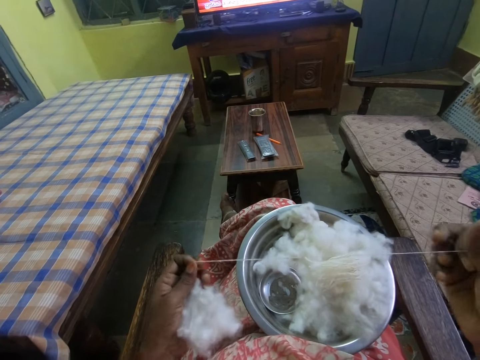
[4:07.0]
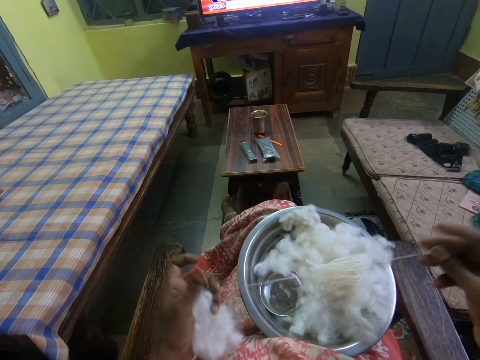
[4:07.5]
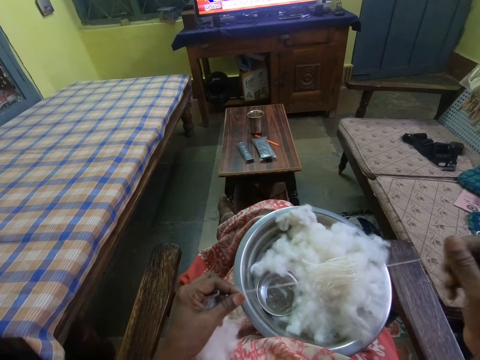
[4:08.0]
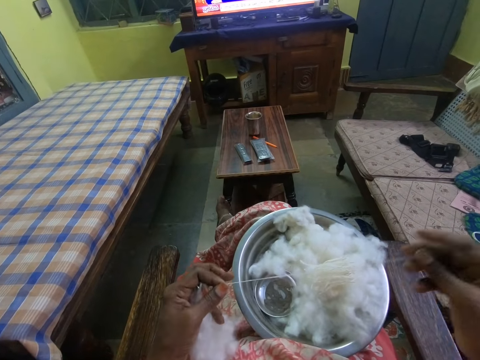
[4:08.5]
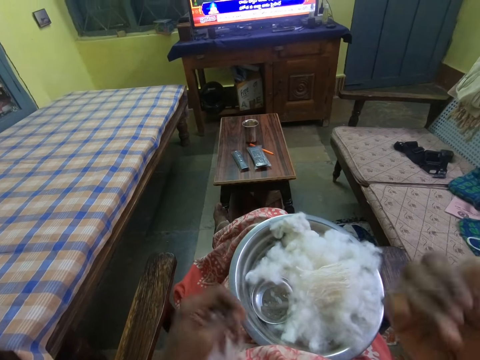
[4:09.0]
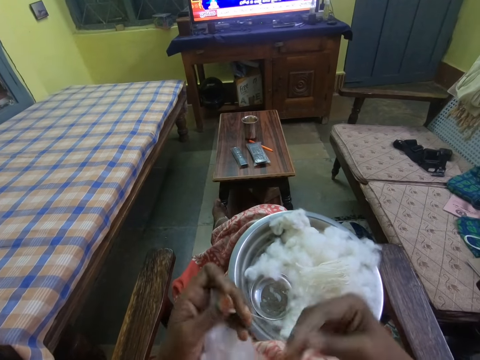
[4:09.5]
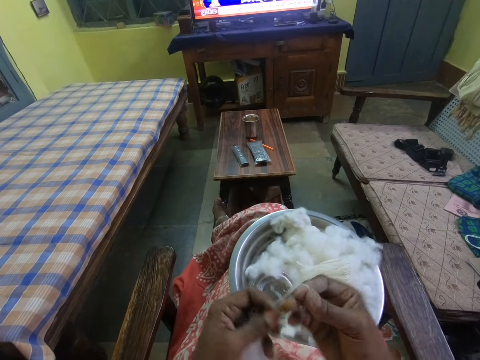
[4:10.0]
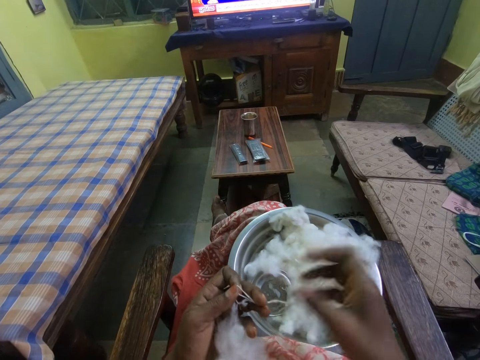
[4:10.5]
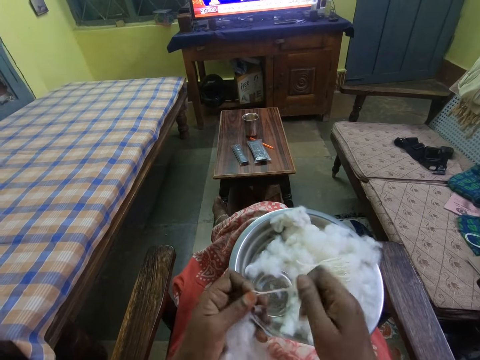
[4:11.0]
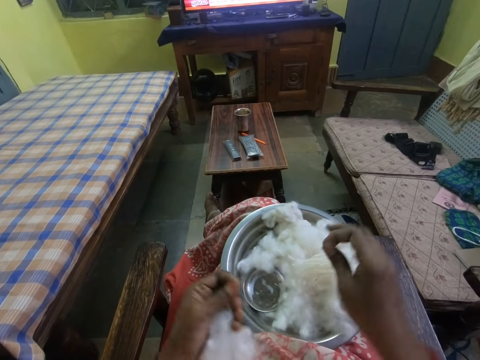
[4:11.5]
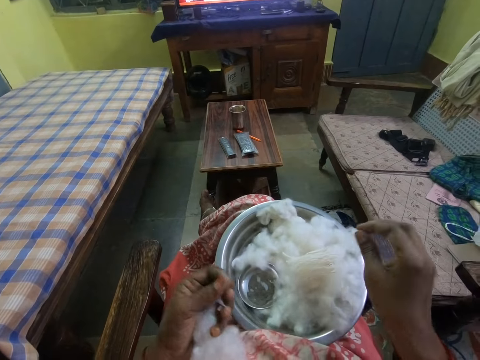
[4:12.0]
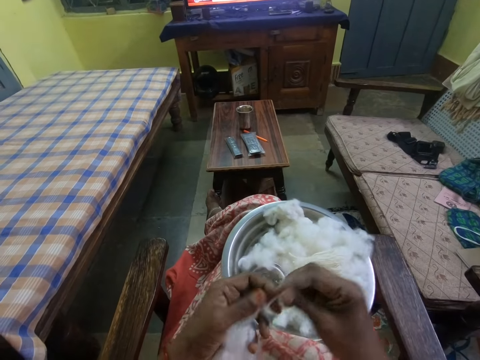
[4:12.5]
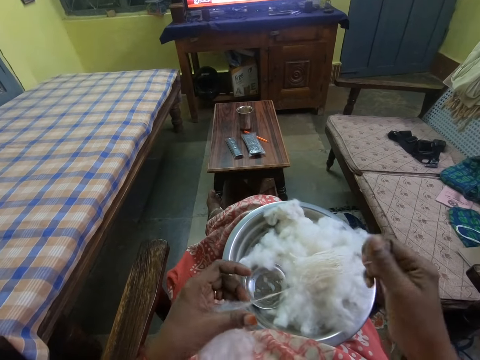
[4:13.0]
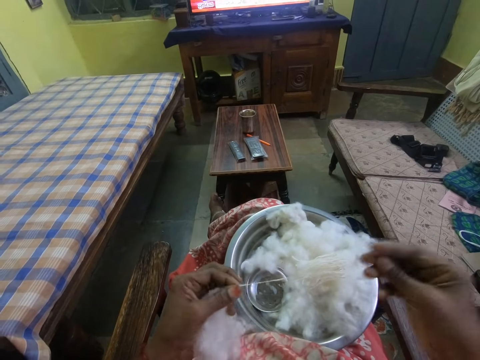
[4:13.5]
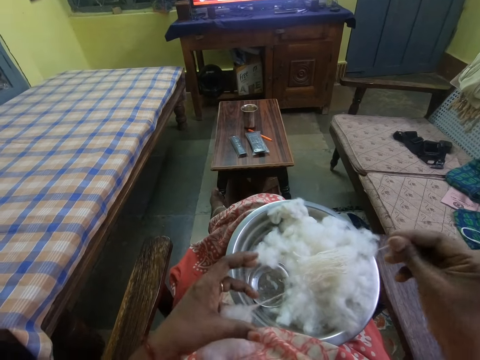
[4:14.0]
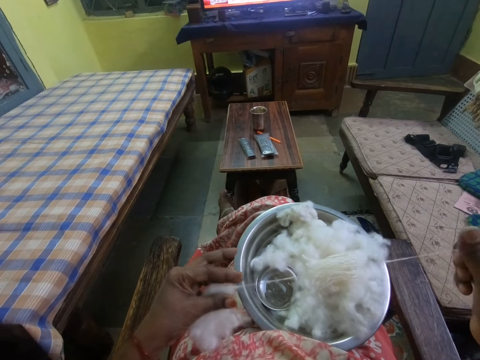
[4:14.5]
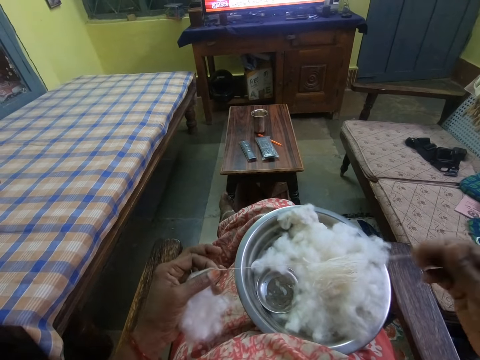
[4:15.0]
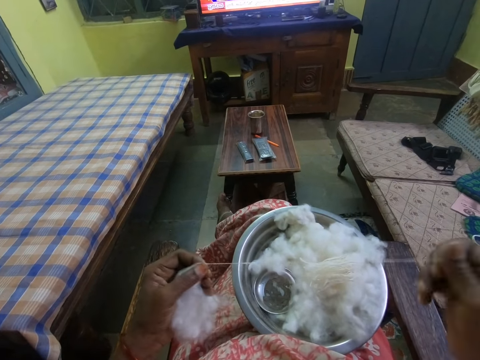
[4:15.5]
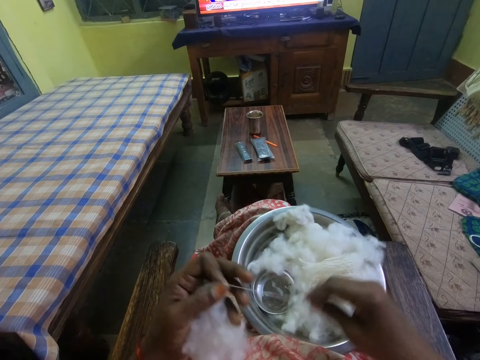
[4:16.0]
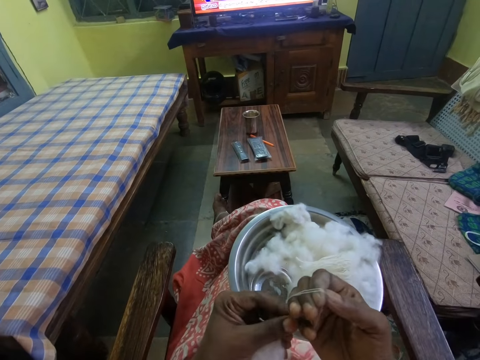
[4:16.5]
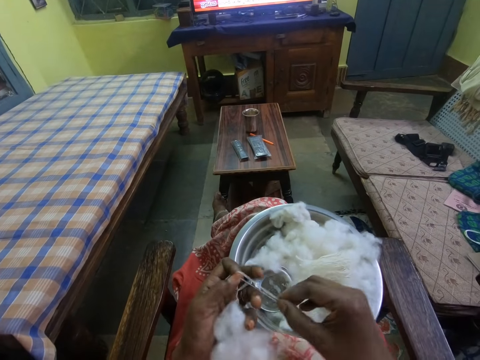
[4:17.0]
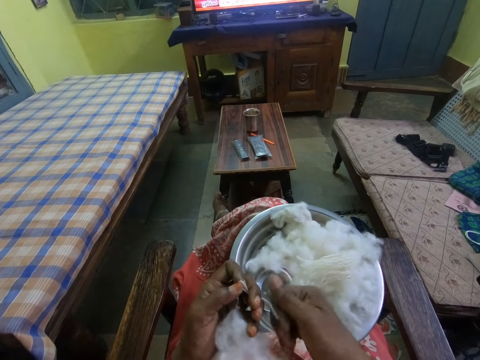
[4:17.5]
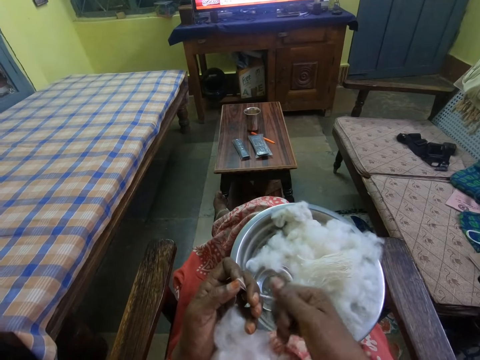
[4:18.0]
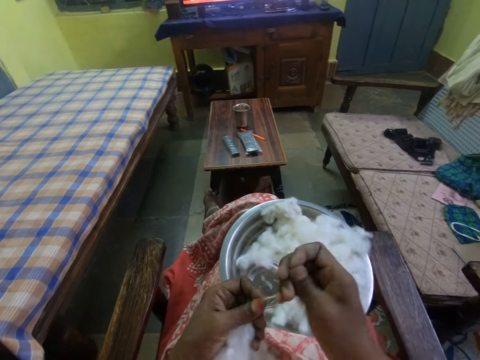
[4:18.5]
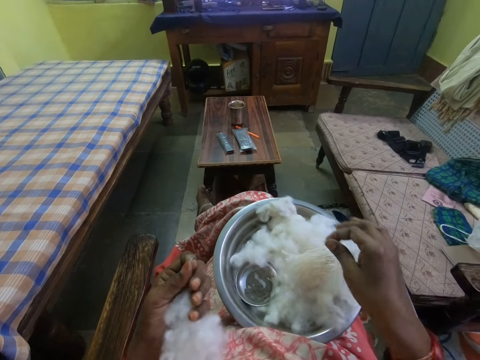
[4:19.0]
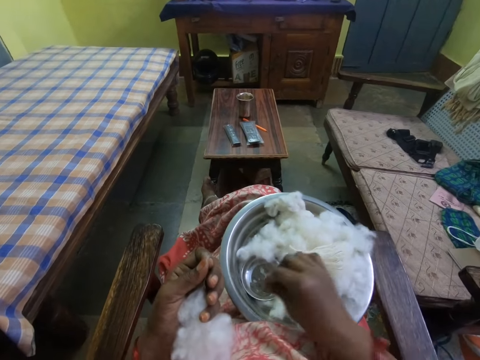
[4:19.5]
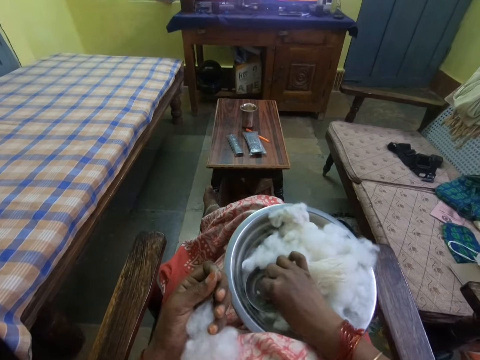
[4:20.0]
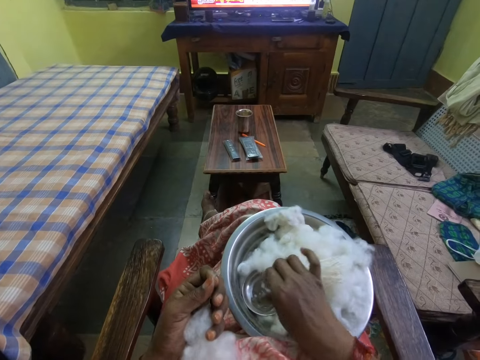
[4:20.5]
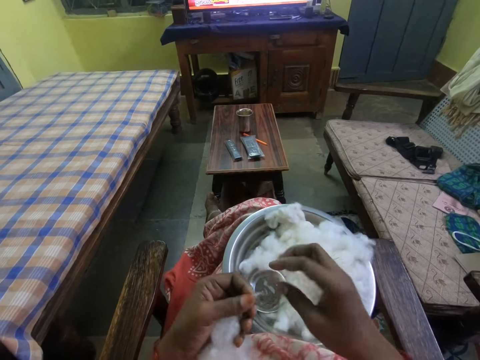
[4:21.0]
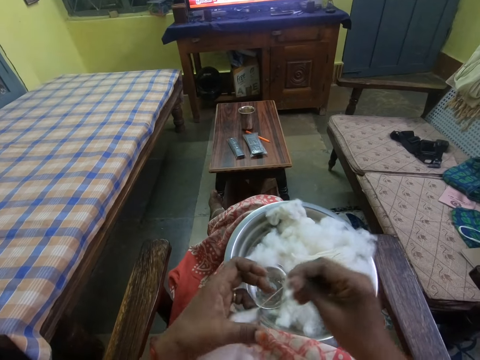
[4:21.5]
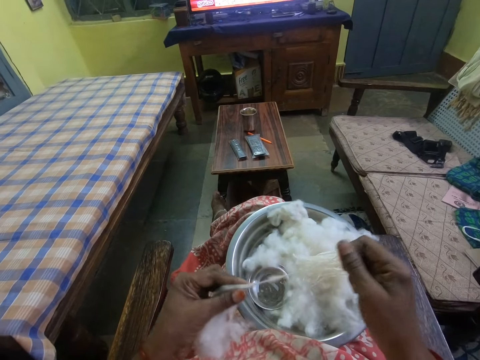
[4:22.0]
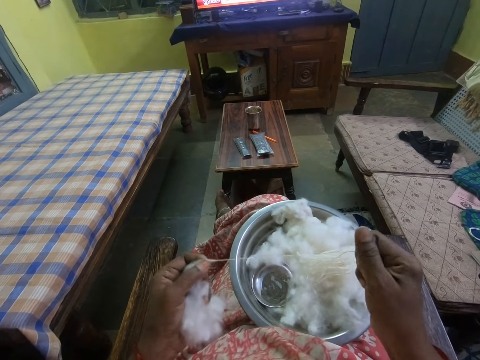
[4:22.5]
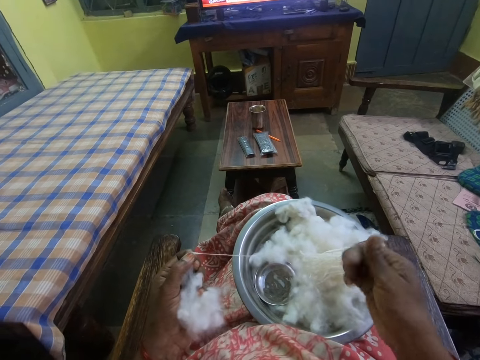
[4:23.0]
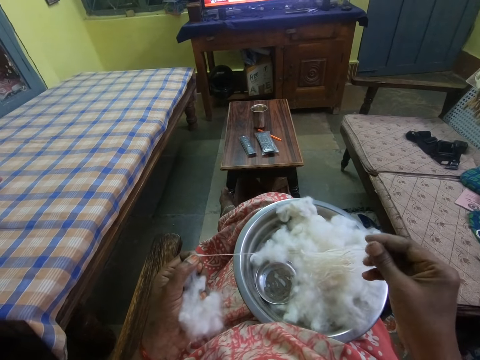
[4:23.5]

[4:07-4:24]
The camera wearer folds the thread on the right hand. They remove the thread from the right hand. They cut the thread. They put the thread on the bowl. They pull the thread from the cotton wool. They fold the thread on the right hand. They remove the thread from the right hand. They cut the thread. They drop the thread on the bowl. They touch the bowl. They pull the thread from the cotton wool.

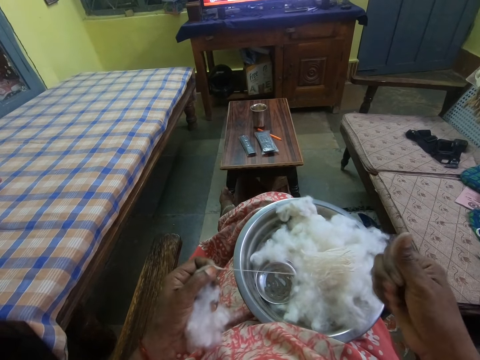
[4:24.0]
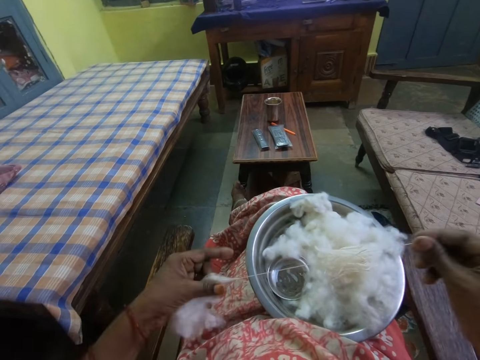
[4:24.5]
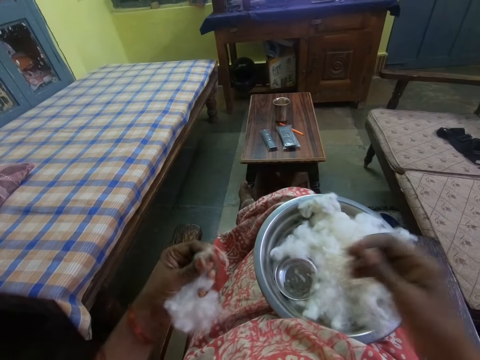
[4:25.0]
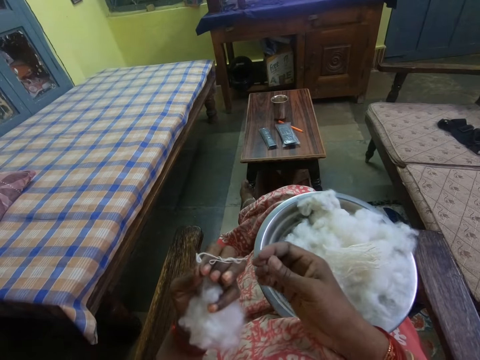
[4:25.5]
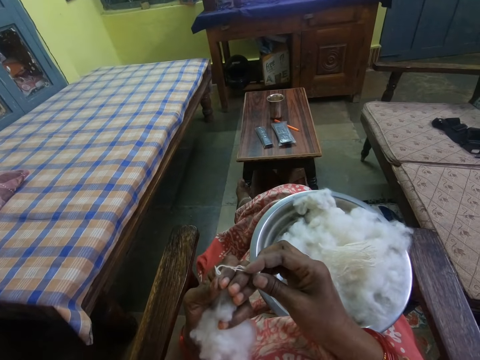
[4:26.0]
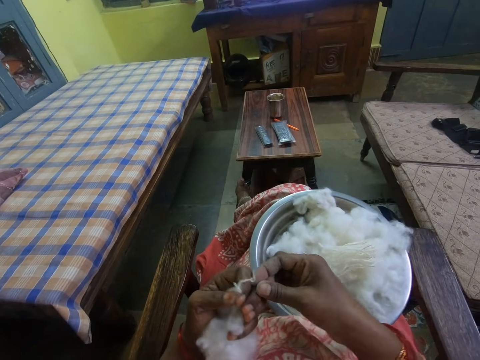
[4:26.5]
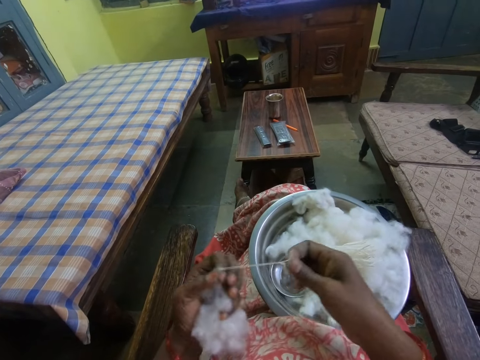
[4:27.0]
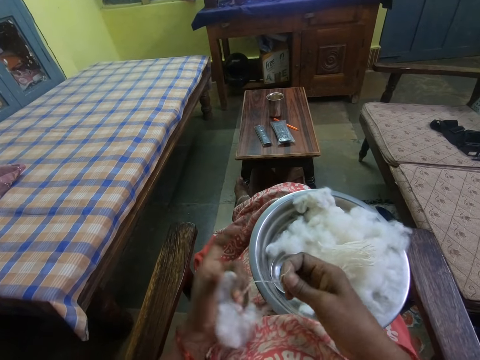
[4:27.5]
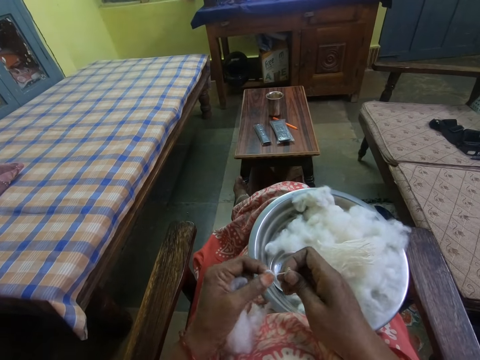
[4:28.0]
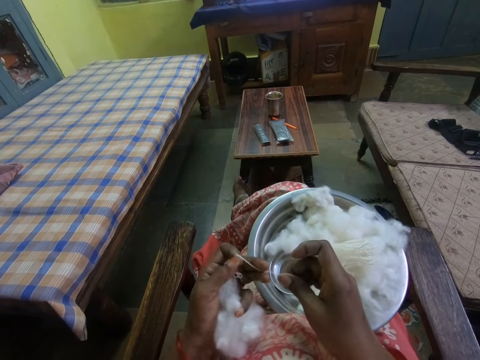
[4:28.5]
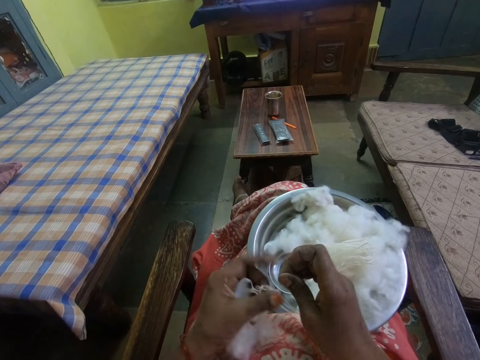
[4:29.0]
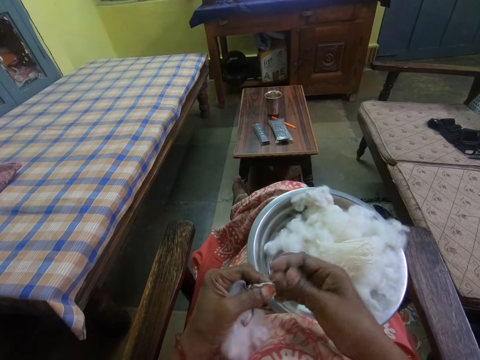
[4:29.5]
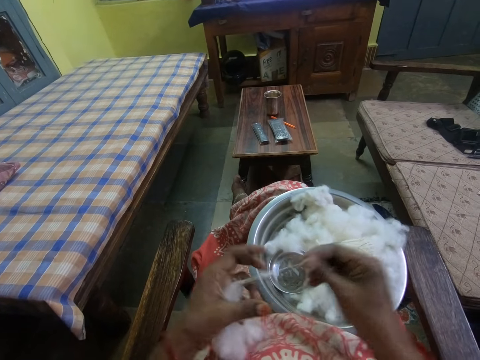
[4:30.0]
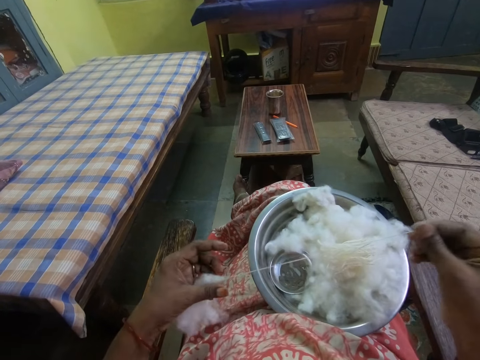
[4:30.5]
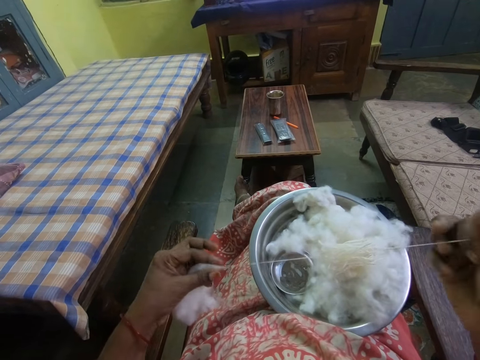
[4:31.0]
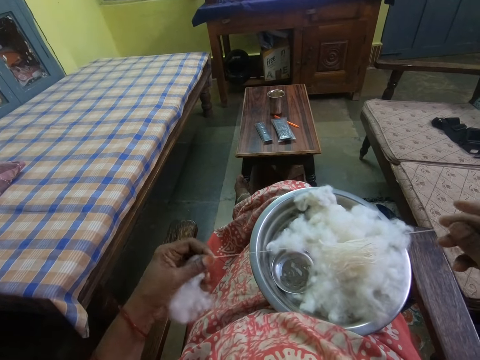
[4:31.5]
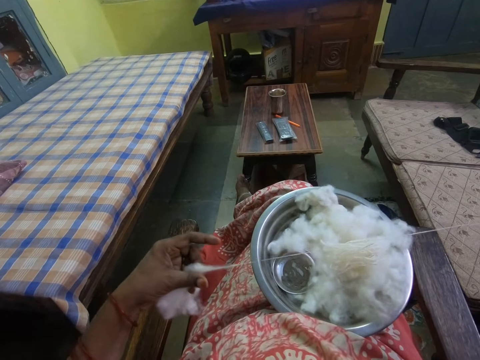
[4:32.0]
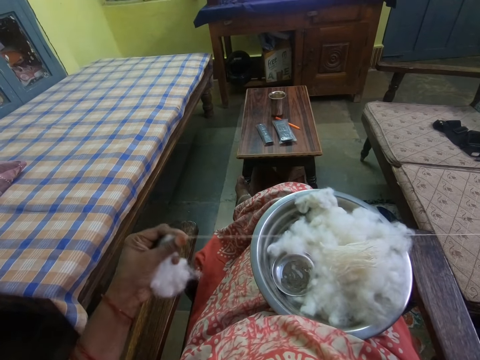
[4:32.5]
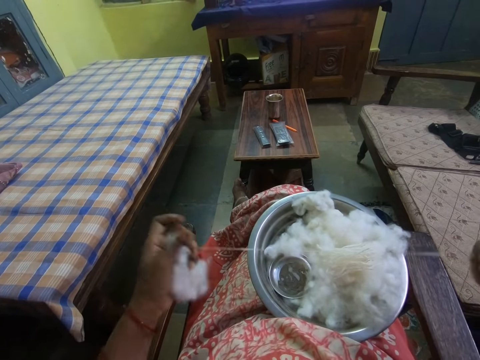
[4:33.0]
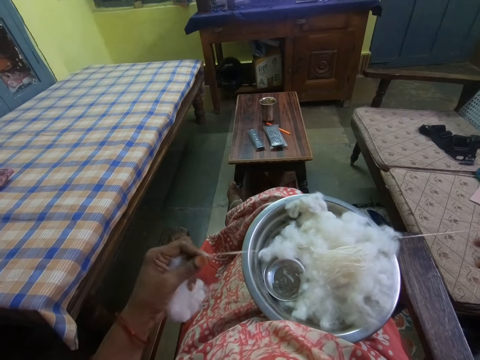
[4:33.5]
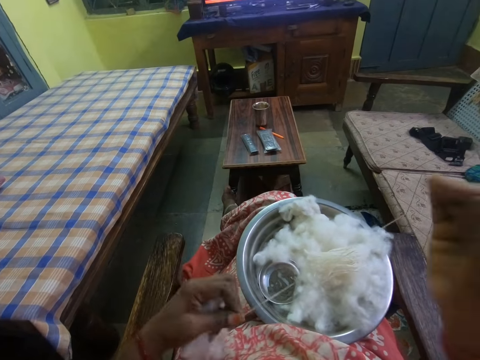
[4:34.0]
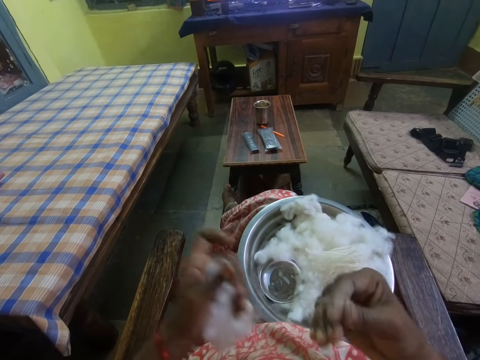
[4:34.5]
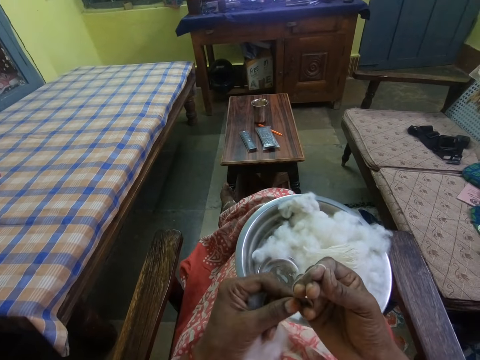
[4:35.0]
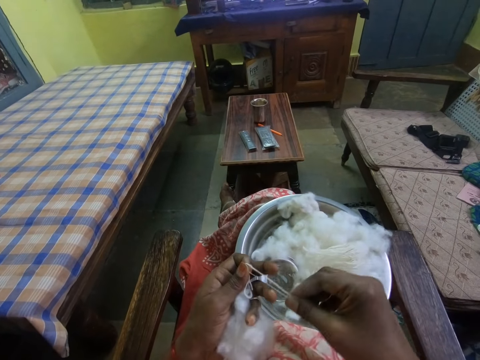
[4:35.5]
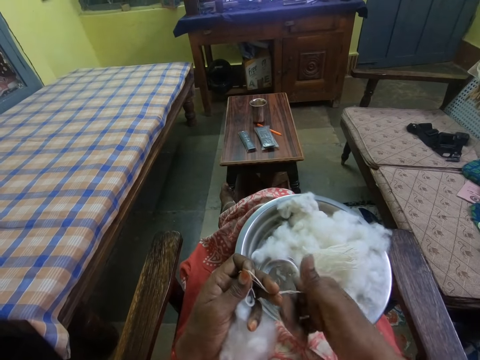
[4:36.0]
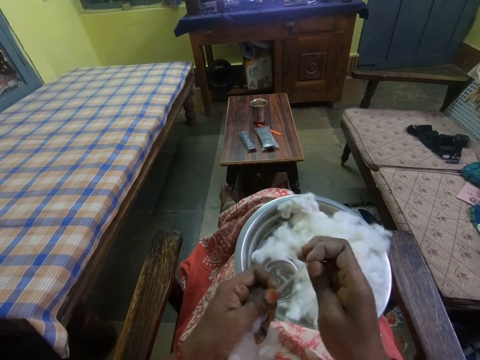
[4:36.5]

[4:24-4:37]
The camera wearer releases the thread. They pull the thread. They fold the thread on the right hand. They remove the thread from the right hand.
